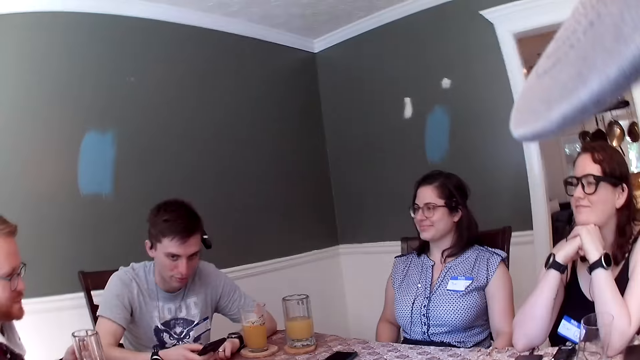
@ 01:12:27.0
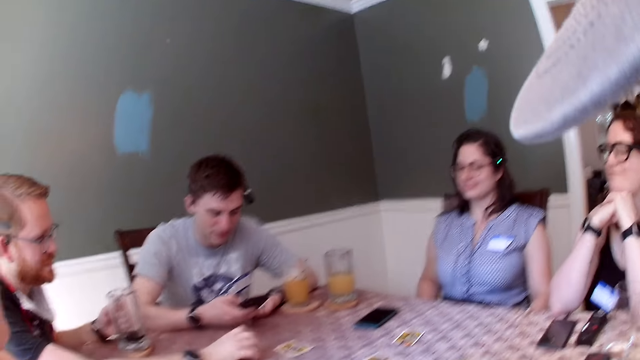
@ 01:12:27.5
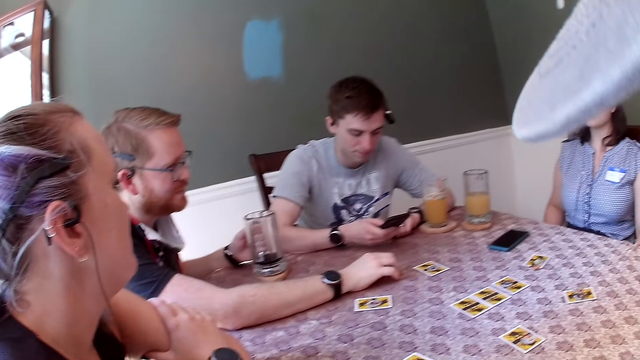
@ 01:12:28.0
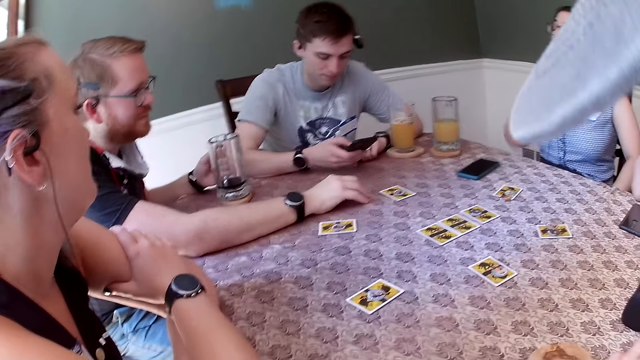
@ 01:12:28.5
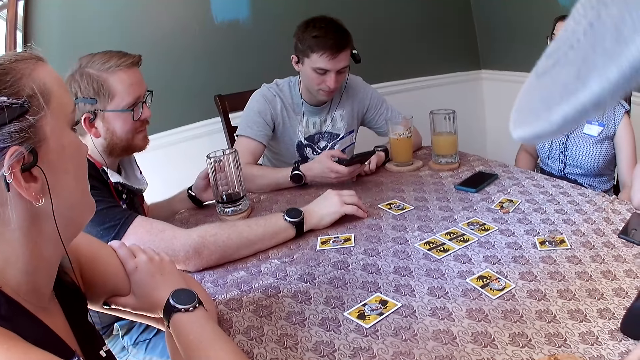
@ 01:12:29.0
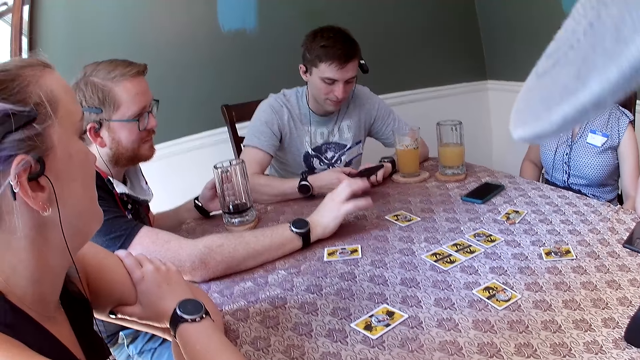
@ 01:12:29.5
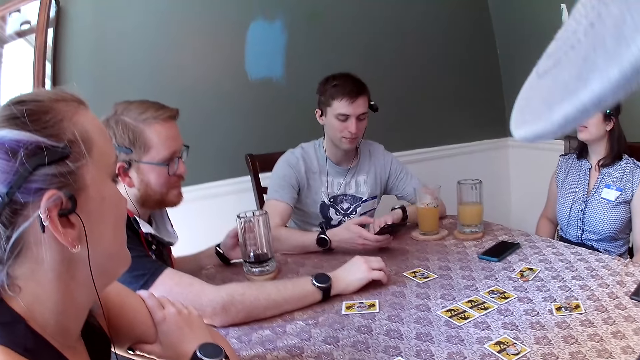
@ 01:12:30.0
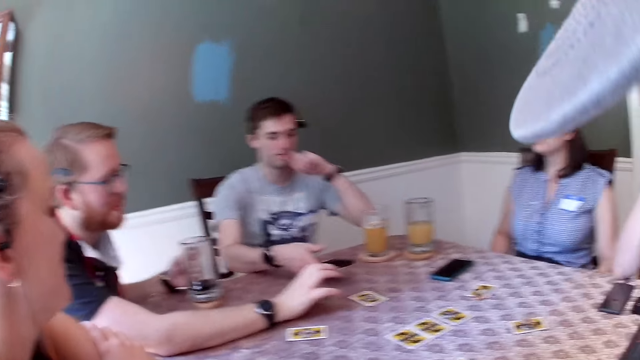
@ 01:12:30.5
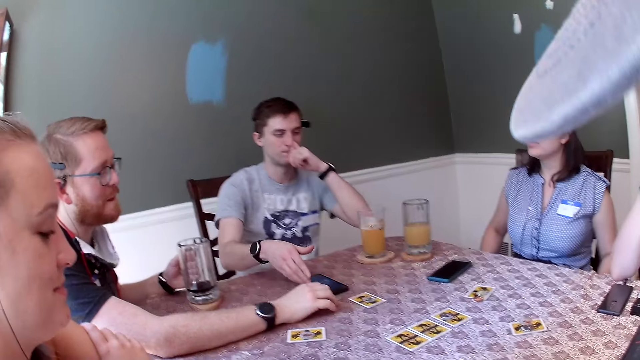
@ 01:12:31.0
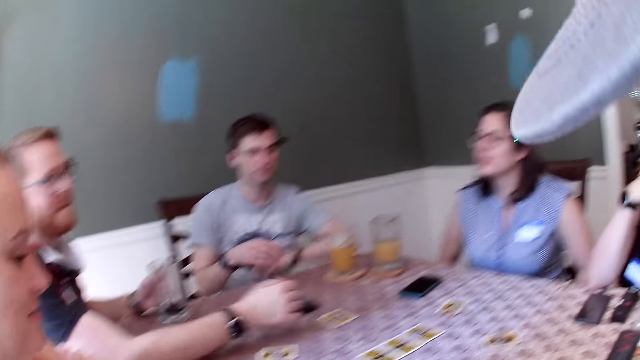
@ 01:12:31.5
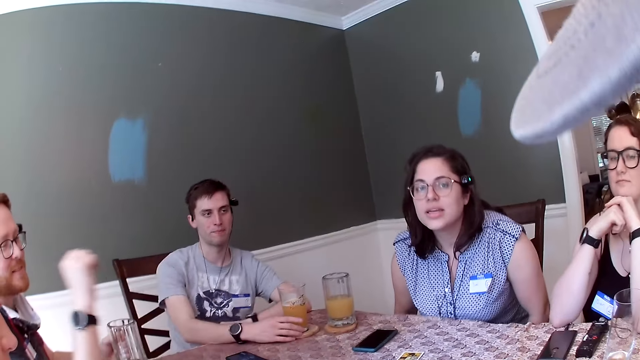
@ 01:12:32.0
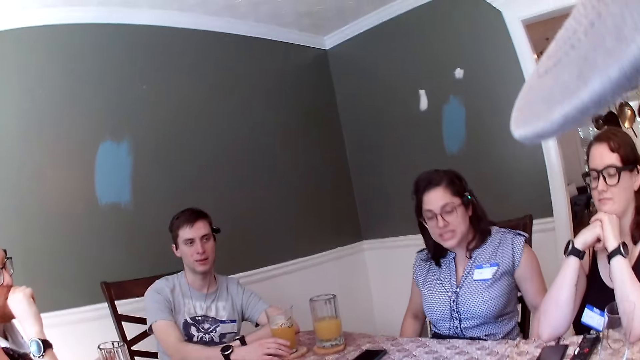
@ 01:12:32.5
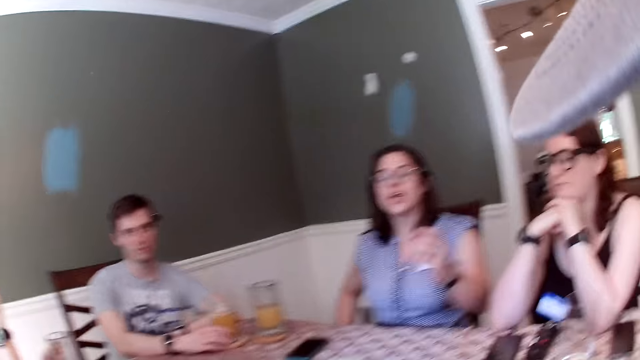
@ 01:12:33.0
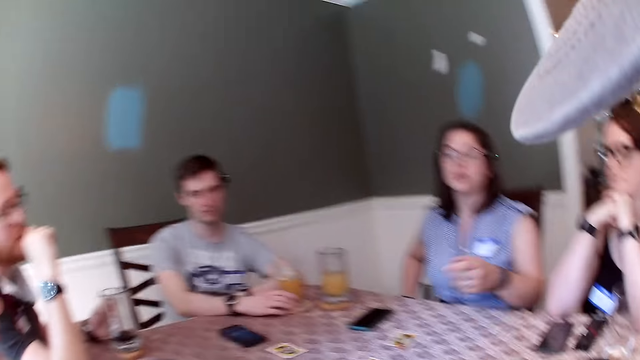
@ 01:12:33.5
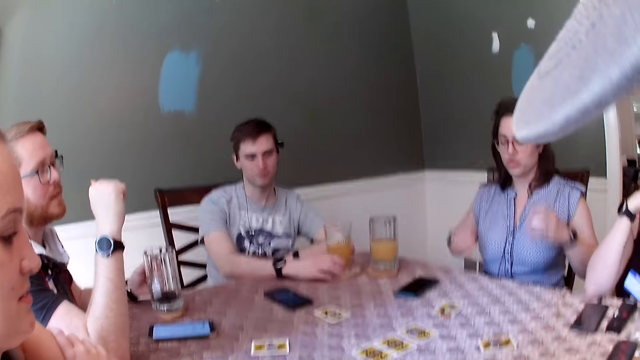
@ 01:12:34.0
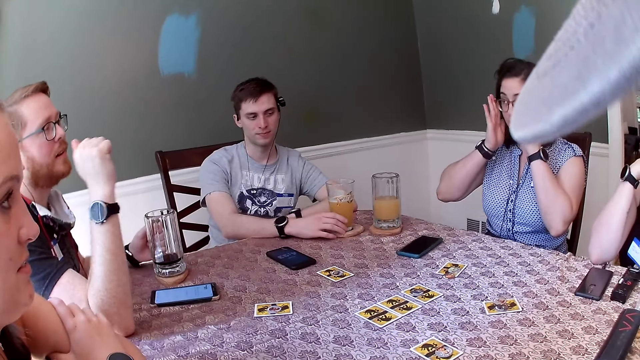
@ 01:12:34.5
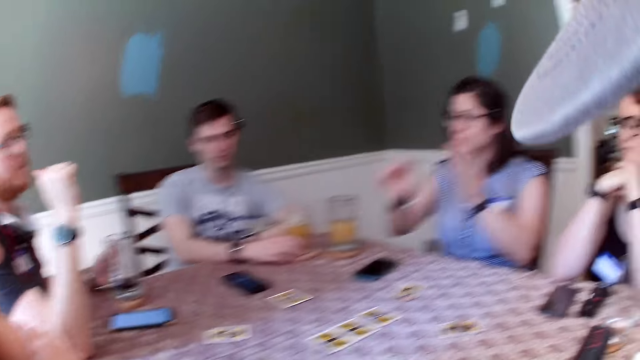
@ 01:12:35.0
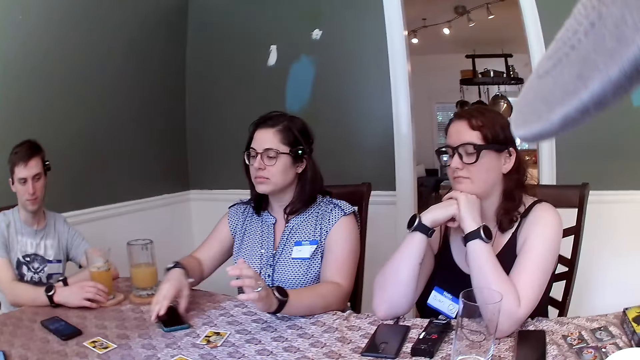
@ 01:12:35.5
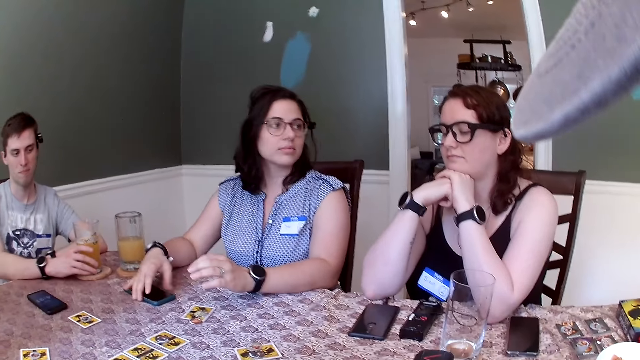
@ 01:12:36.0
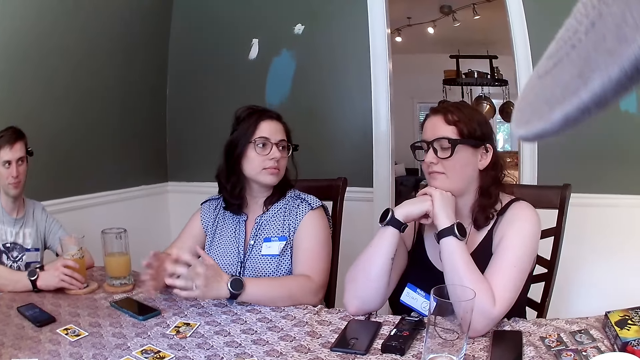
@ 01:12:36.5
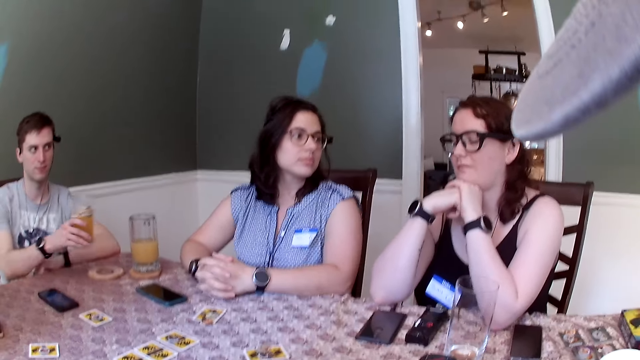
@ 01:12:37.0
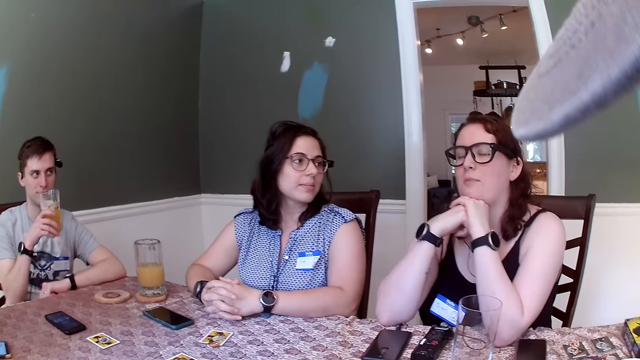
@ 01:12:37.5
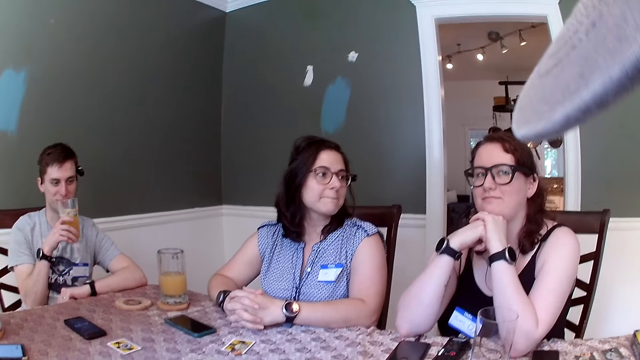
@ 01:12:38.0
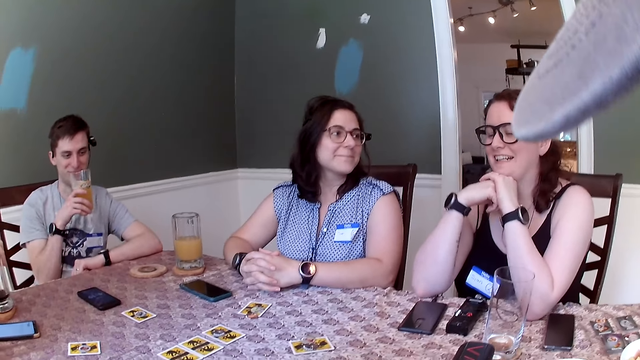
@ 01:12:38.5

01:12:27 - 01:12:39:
The camera wearer looks at the people at the table. They talk to the people at the table. A woman adjusts the glasses on her face with both hands. The woman moves a phone from the table with her right hand. The man picks up a cup of juice from the coaster on the table with his right hand.

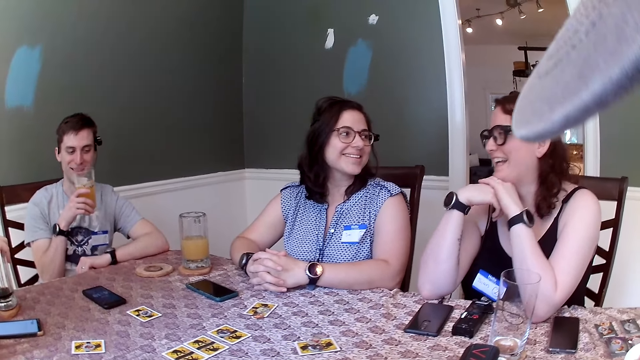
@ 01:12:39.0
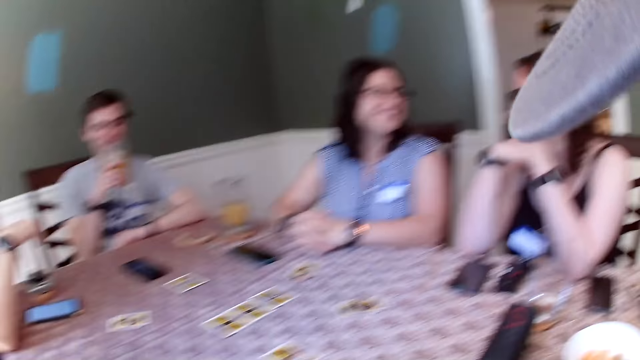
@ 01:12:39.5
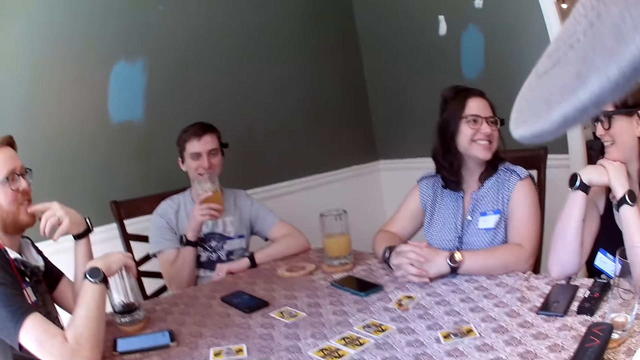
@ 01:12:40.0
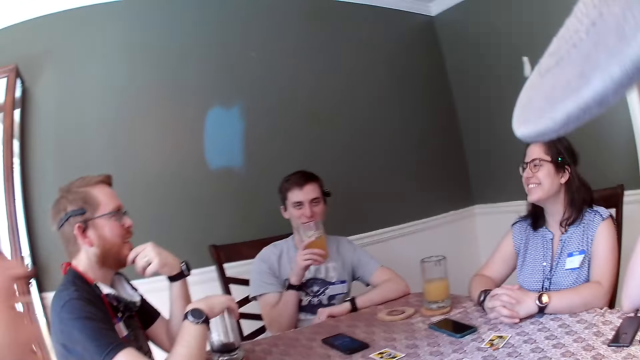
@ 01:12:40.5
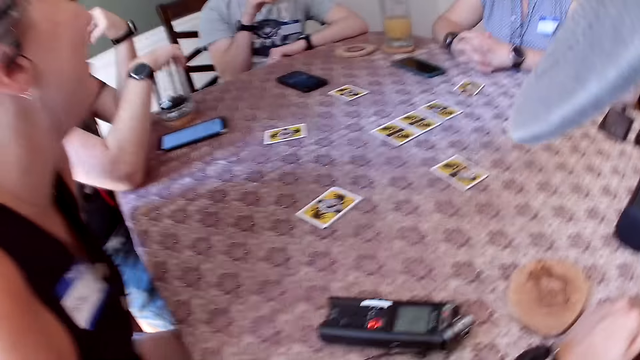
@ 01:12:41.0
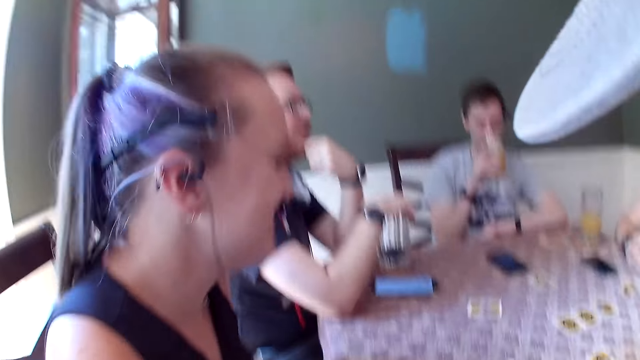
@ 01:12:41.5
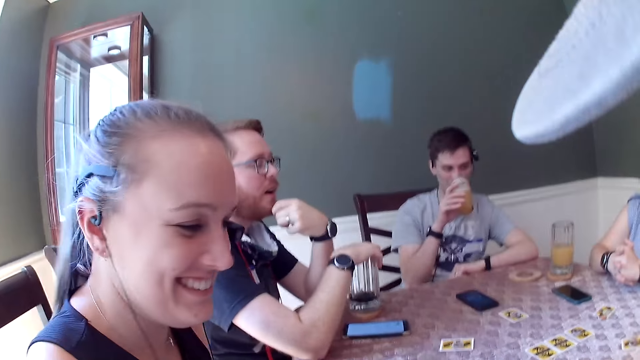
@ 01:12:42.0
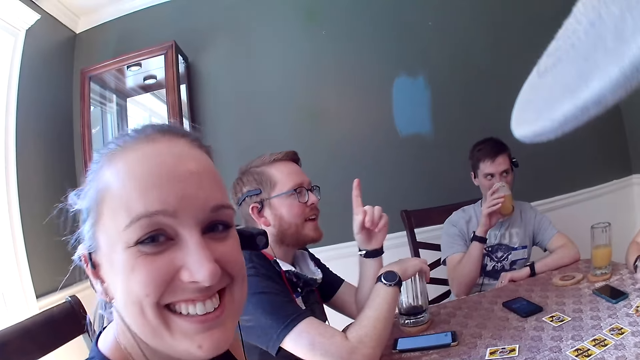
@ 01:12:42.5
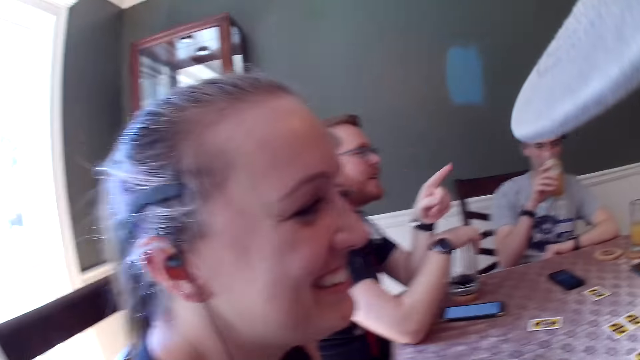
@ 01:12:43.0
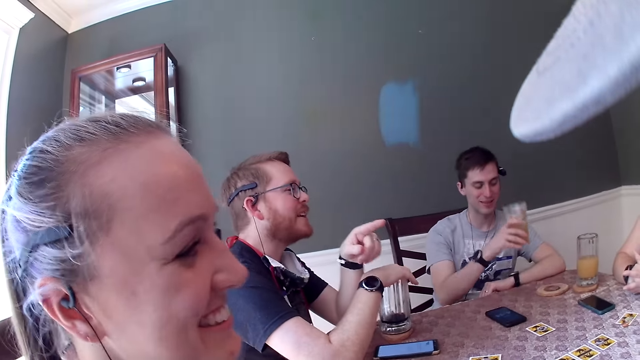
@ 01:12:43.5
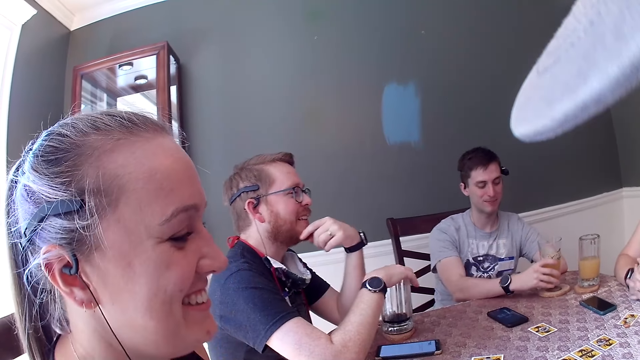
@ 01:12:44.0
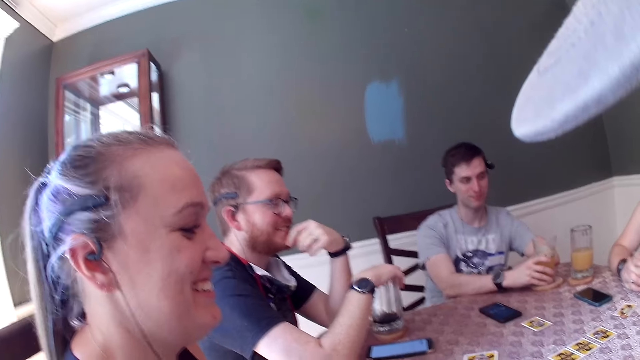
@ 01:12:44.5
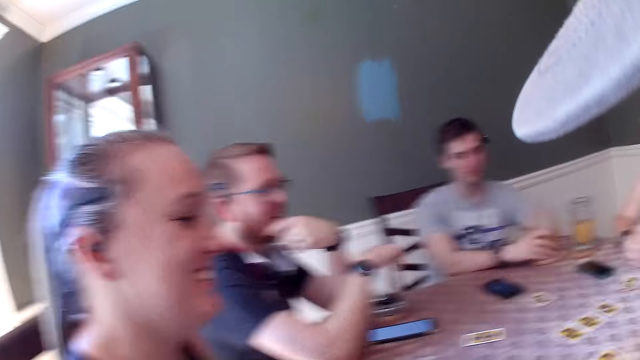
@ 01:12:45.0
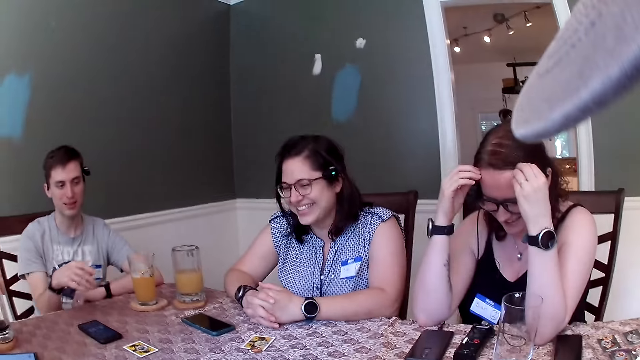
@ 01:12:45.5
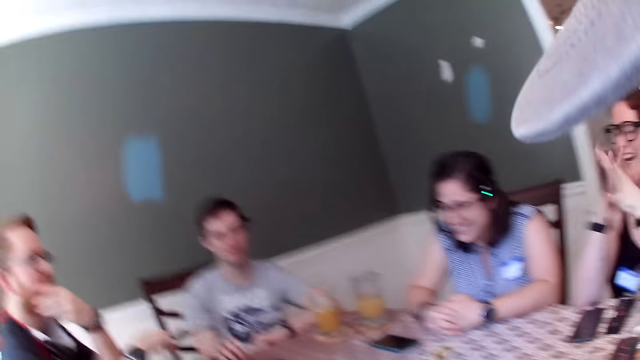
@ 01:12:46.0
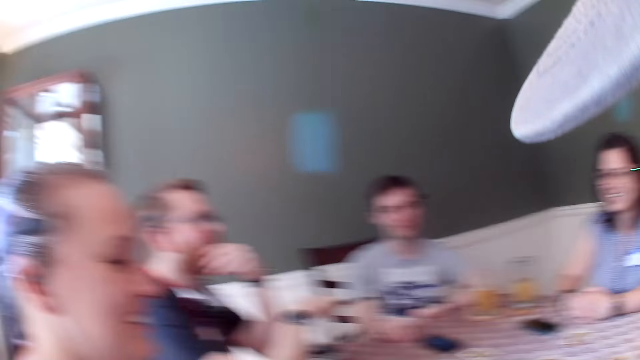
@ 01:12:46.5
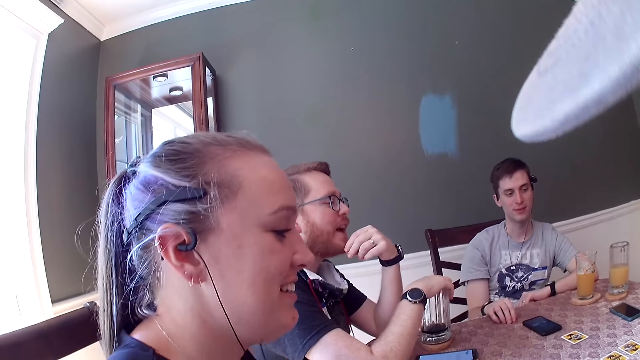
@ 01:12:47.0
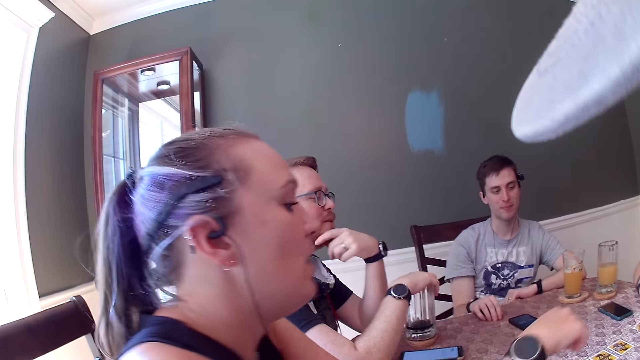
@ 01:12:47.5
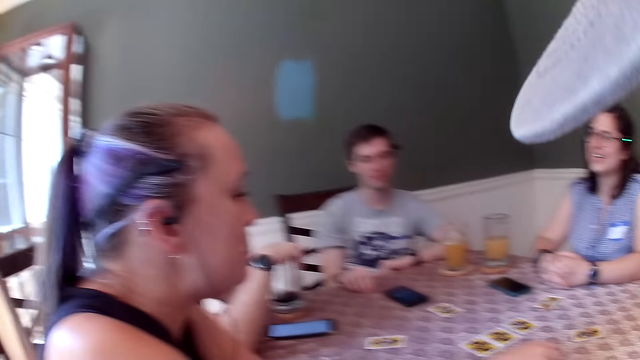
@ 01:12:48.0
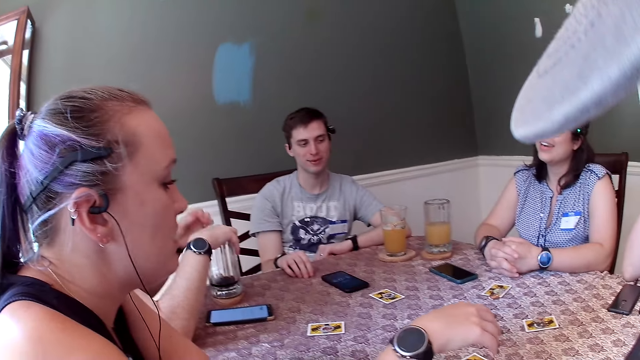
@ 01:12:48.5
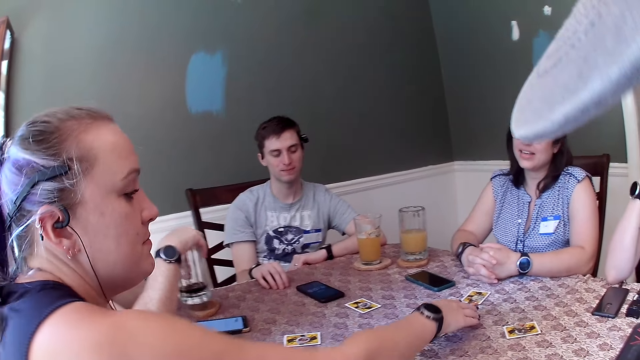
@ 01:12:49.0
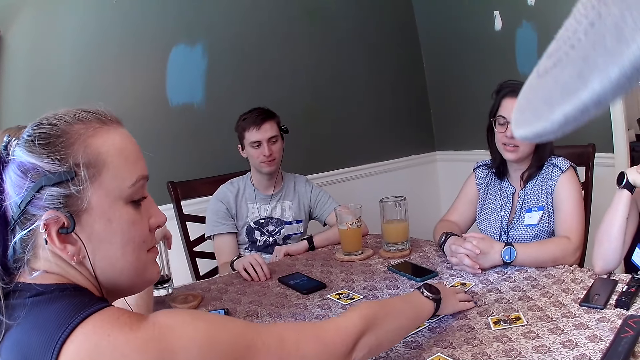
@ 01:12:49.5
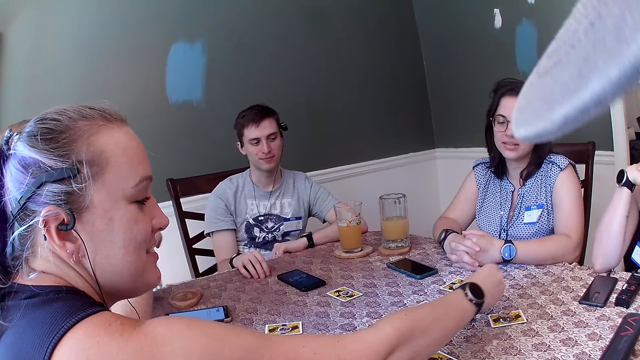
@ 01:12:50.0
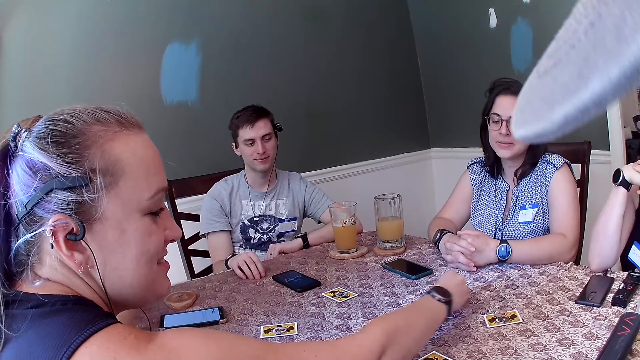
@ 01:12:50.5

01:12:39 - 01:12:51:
The man touches his face with his left hand. Another man drinks from the cup of juice in his right hand and places the cup of juice in his right hand on the coaster. The woman strokes her hair with both hands. The camera wearer looks at the people at the table. The first man picks up a cup of water from the coaster on the table with his right hand. Another woman picks up a coin from the table with her right hand.
